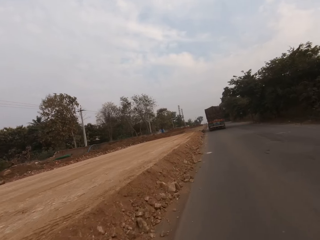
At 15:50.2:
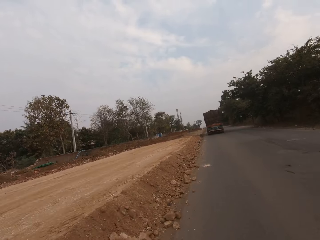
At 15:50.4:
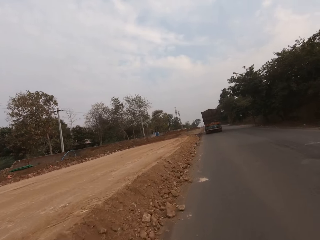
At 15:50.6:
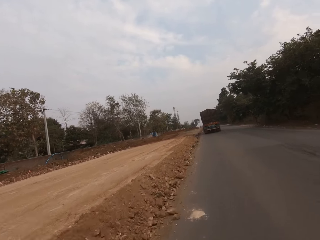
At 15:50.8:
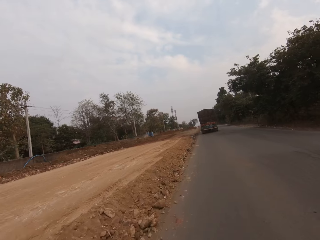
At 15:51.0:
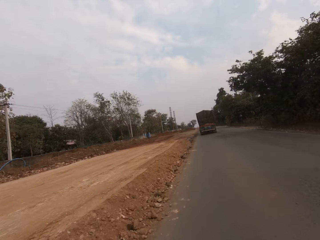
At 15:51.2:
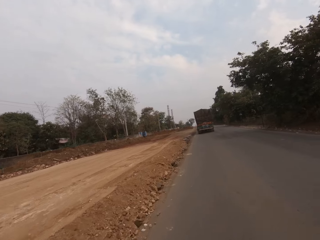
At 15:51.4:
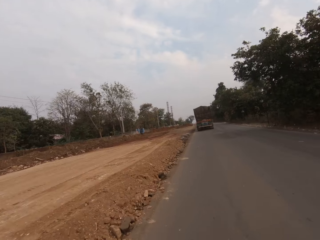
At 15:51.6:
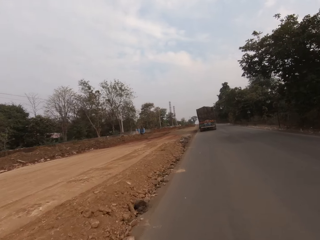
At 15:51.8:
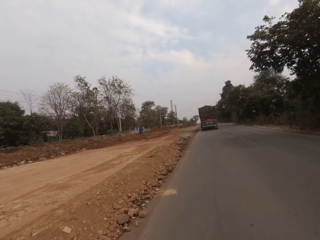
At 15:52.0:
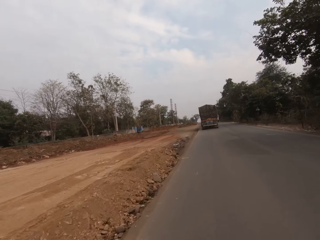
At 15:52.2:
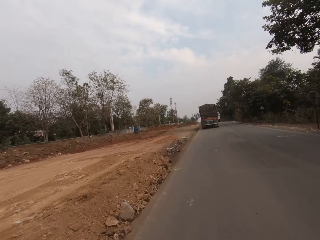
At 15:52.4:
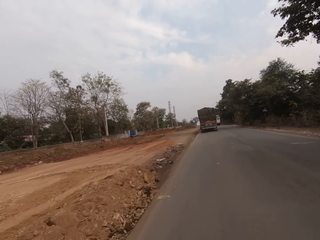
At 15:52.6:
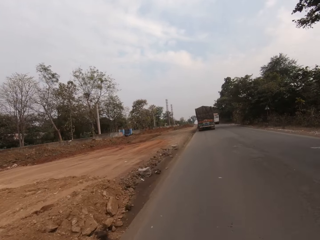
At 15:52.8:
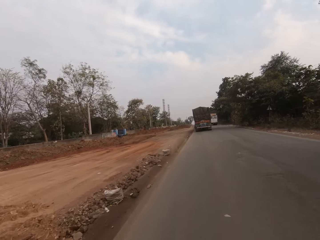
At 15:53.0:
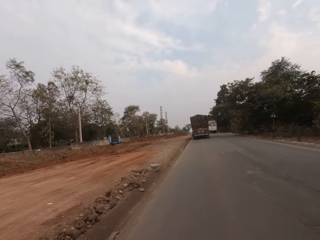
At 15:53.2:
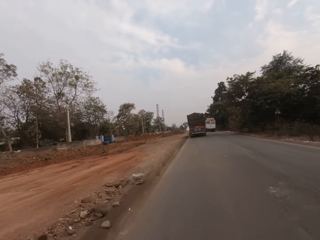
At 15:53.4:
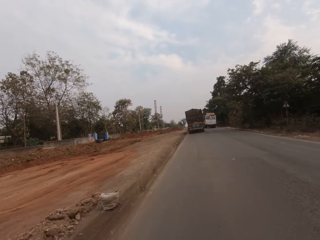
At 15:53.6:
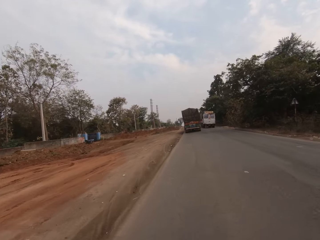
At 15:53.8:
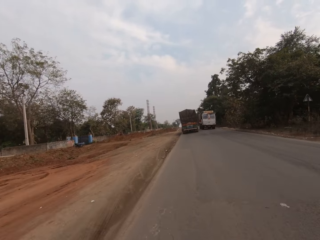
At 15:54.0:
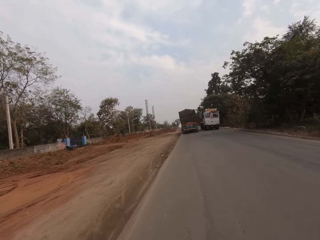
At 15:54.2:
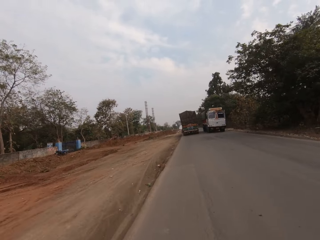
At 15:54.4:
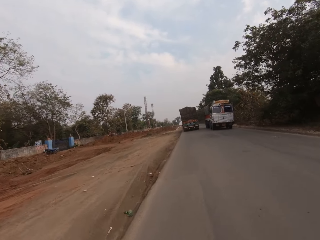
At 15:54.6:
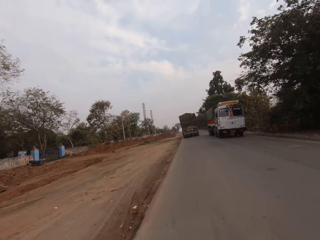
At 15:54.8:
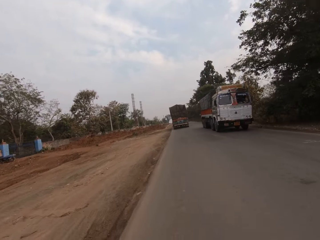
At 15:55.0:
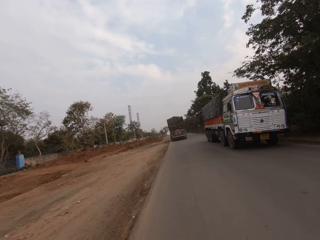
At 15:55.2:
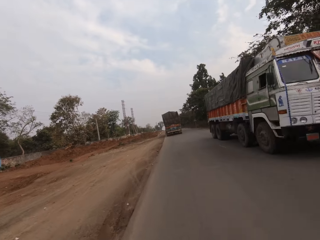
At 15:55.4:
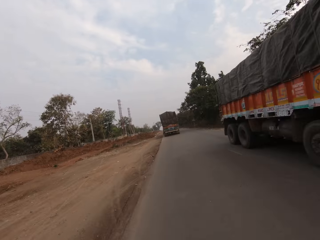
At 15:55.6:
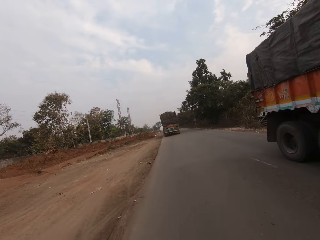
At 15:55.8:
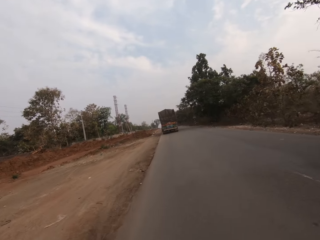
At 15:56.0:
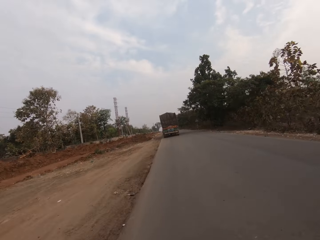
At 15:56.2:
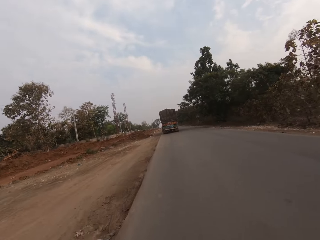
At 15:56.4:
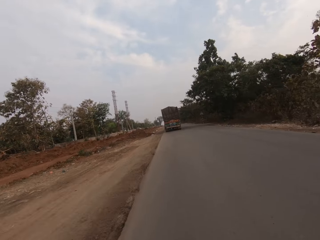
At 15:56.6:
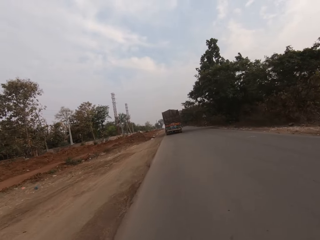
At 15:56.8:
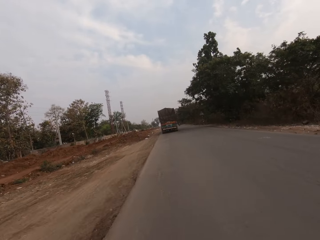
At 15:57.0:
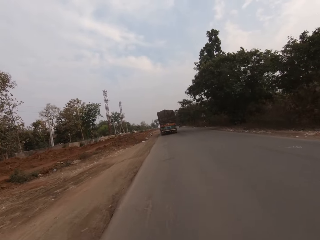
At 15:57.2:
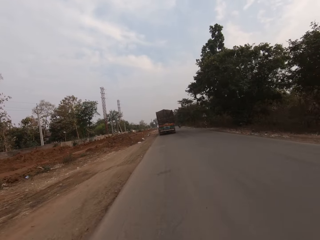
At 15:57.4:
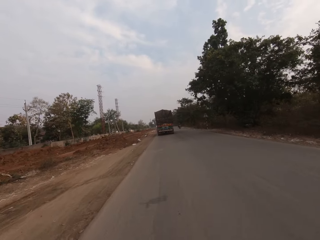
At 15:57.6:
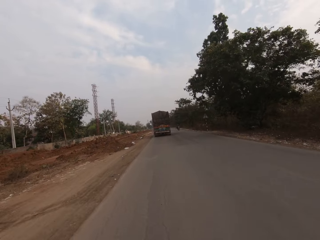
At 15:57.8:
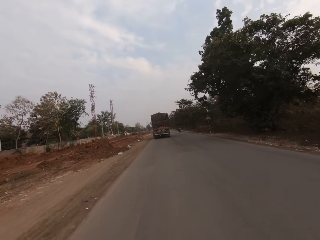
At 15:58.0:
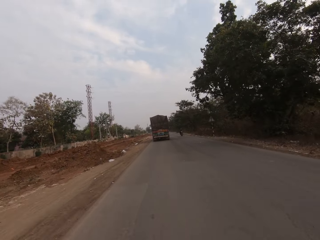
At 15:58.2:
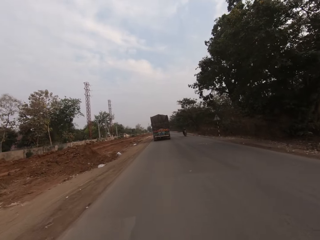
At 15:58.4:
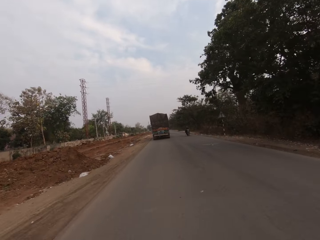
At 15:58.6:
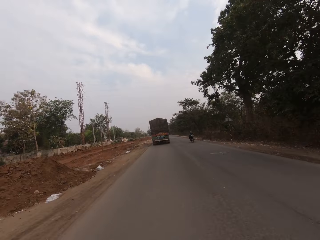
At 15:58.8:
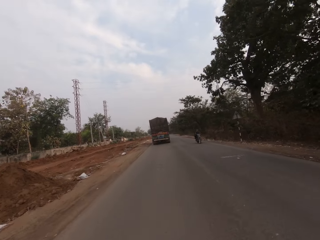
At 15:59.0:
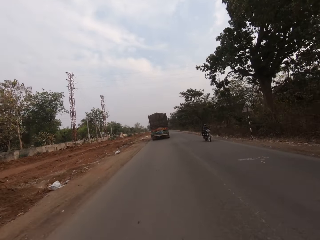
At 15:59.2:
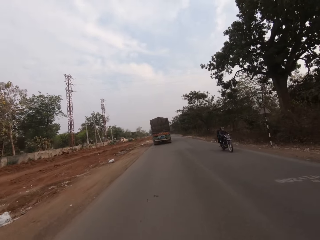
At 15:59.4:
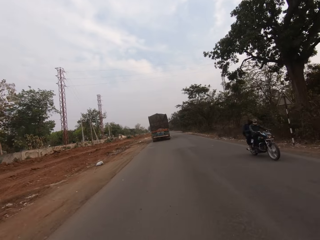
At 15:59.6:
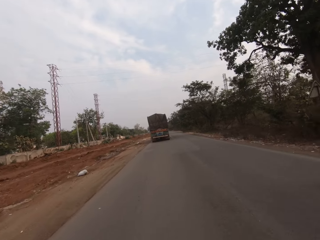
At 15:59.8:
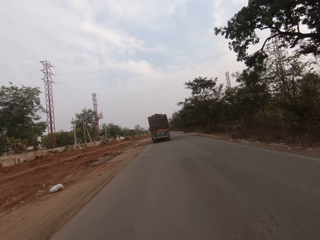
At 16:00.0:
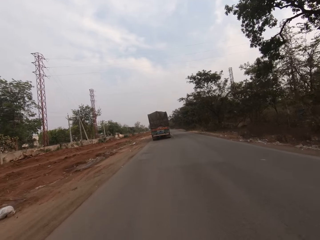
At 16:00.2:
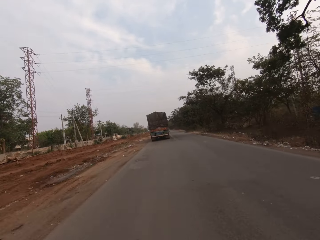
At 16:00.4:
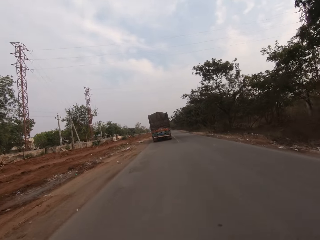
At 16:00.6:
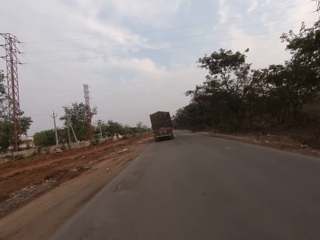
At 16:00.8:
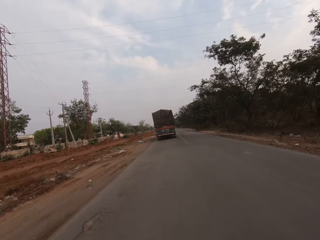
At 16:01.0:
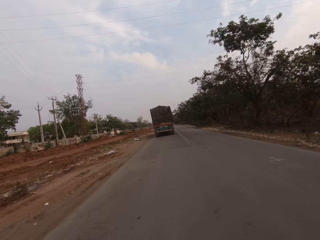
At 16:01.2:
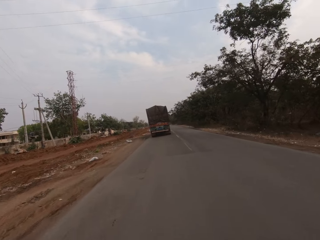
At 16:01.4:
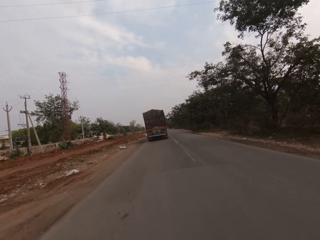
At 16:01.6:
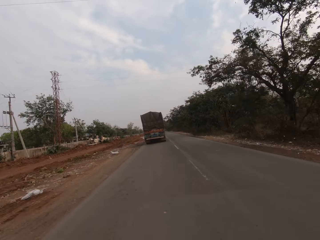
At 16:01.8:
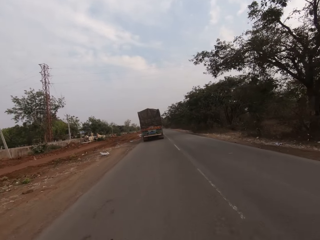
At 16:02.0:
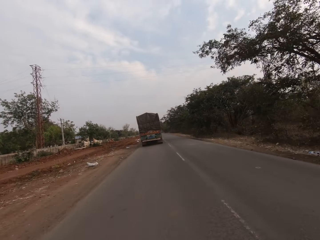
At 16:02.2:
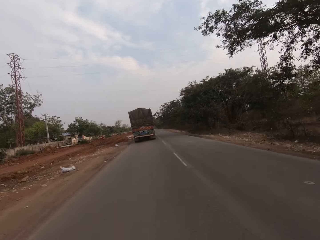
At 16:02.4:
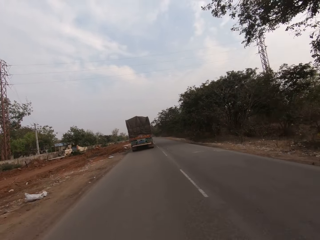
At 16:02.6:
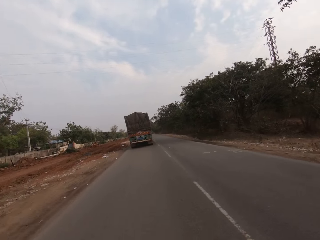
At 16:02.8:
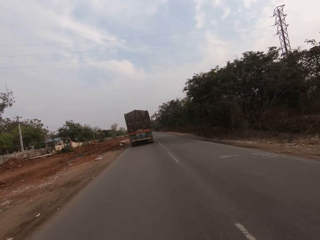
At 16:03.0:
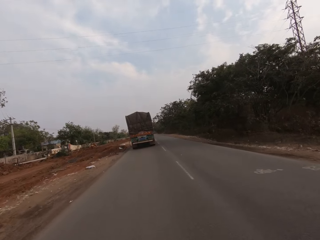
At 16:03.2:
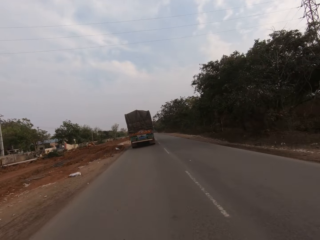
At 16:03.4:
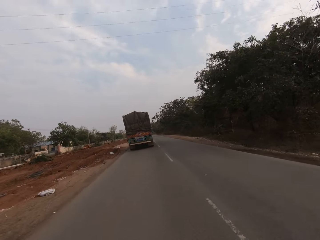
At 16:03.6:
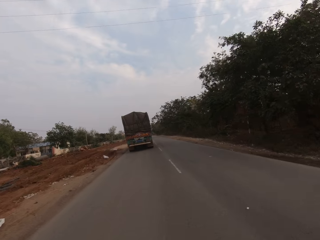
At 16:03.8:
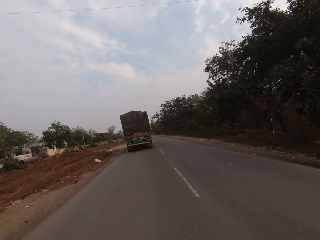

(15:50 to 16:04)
The camera wearer rides past a truck. They ride past a motorcycle.

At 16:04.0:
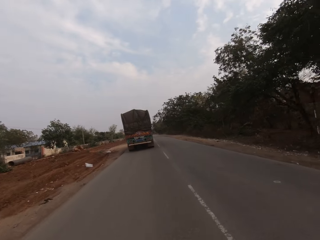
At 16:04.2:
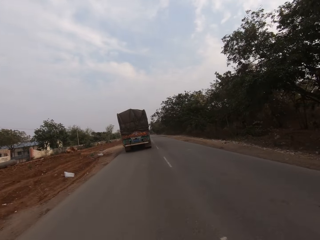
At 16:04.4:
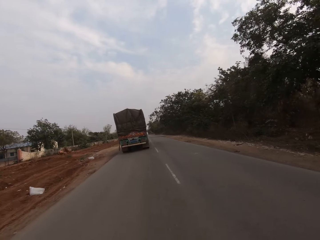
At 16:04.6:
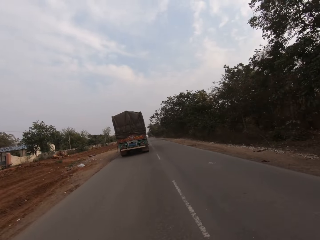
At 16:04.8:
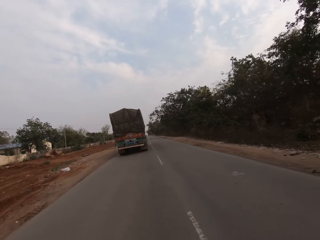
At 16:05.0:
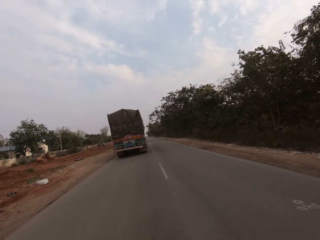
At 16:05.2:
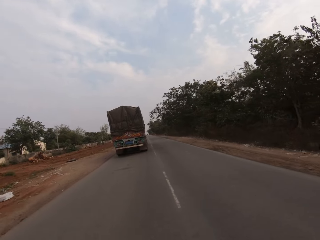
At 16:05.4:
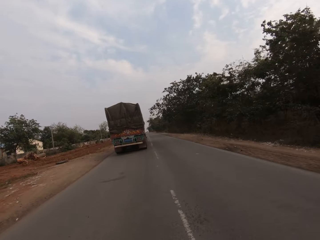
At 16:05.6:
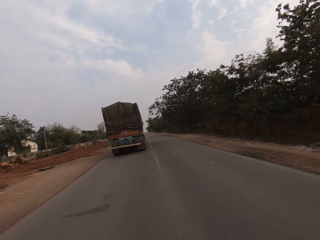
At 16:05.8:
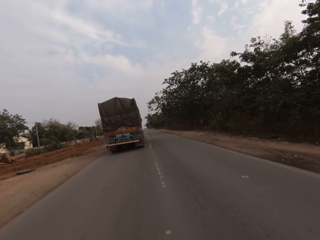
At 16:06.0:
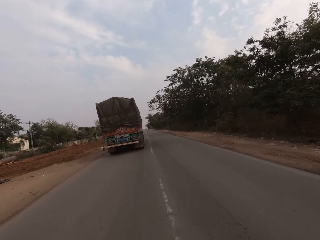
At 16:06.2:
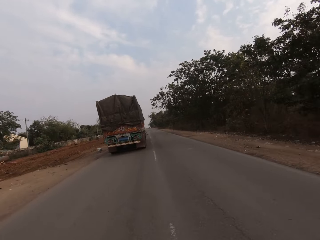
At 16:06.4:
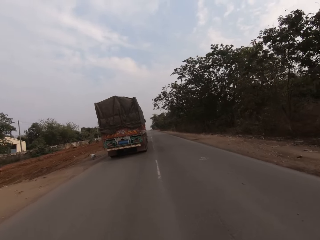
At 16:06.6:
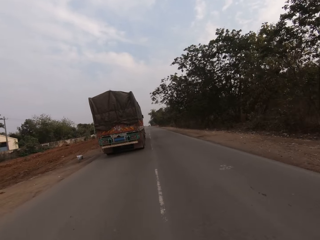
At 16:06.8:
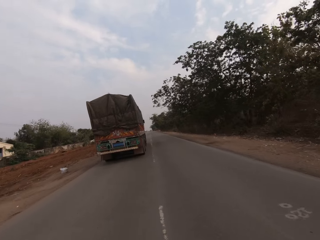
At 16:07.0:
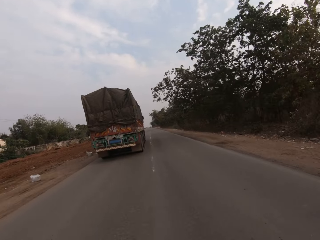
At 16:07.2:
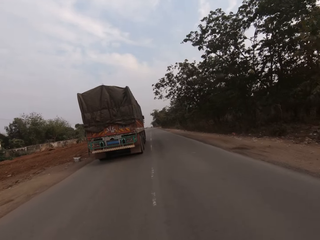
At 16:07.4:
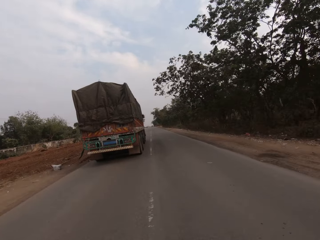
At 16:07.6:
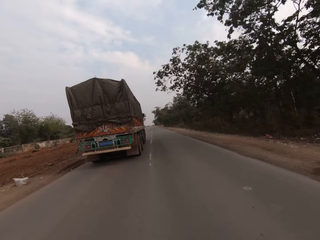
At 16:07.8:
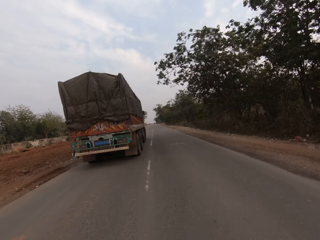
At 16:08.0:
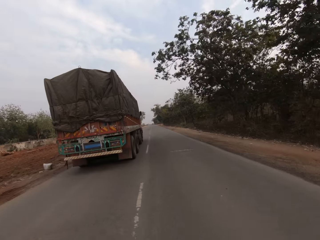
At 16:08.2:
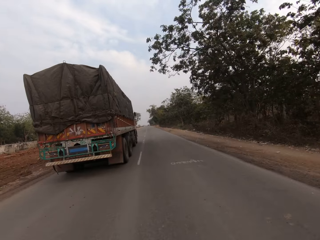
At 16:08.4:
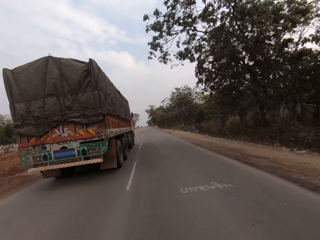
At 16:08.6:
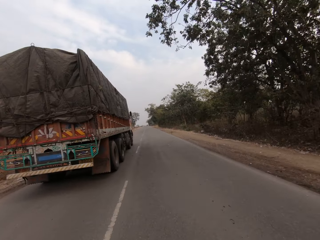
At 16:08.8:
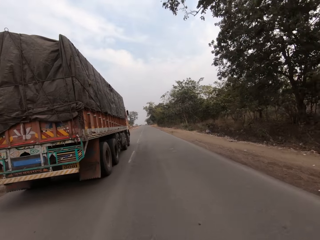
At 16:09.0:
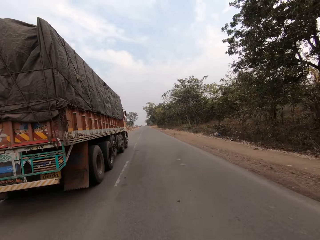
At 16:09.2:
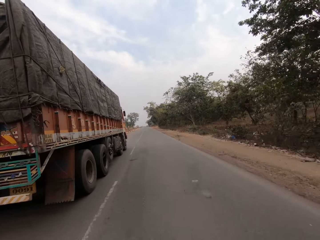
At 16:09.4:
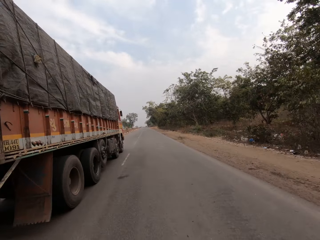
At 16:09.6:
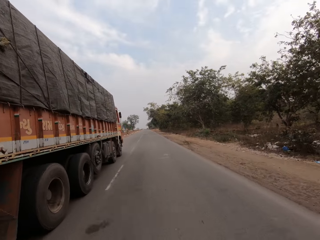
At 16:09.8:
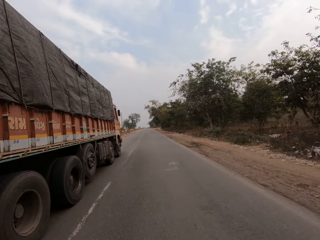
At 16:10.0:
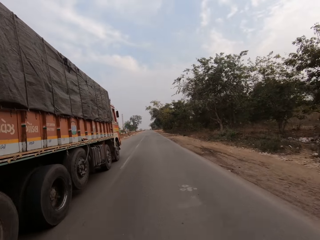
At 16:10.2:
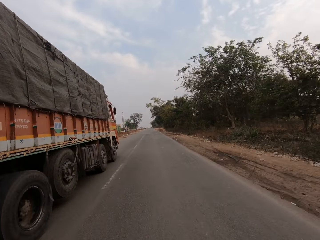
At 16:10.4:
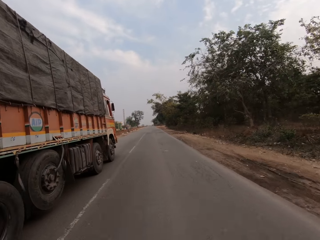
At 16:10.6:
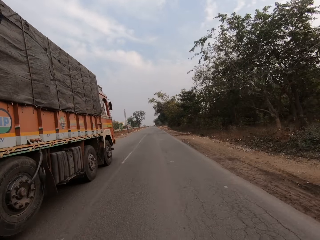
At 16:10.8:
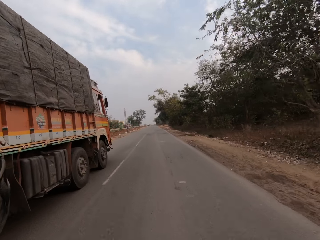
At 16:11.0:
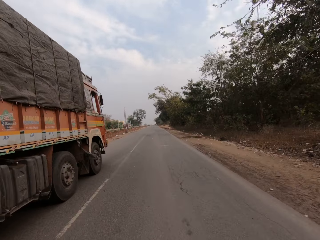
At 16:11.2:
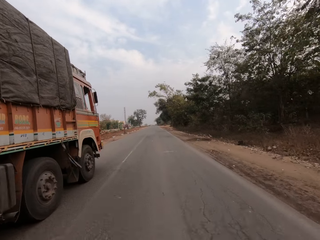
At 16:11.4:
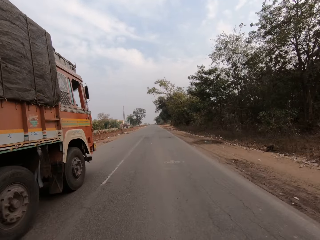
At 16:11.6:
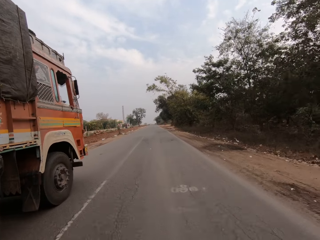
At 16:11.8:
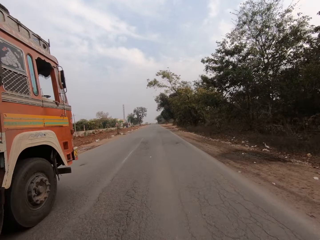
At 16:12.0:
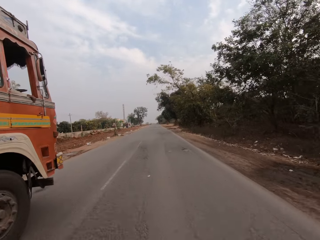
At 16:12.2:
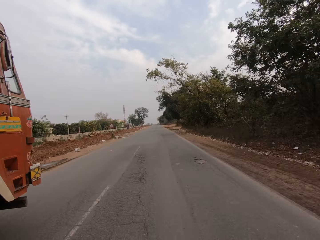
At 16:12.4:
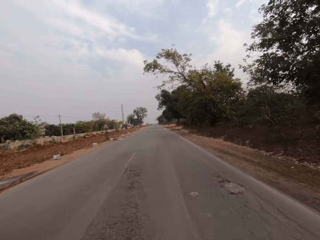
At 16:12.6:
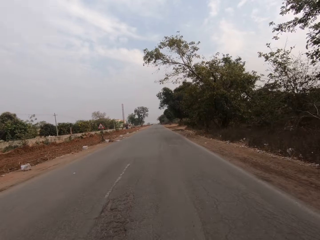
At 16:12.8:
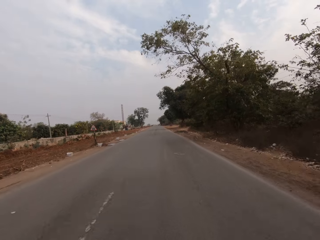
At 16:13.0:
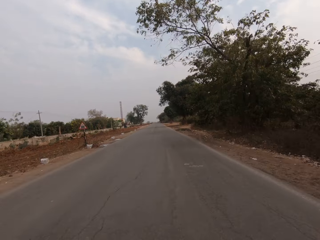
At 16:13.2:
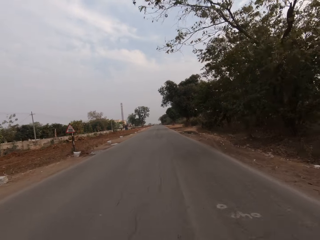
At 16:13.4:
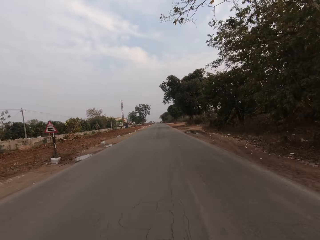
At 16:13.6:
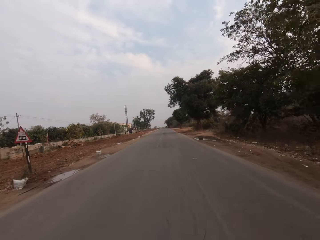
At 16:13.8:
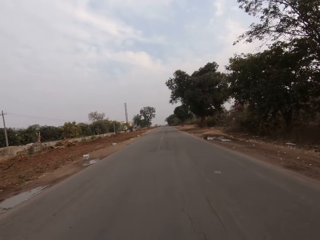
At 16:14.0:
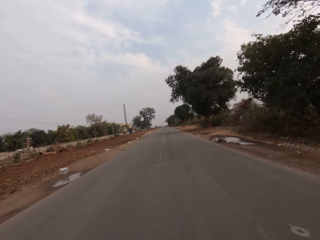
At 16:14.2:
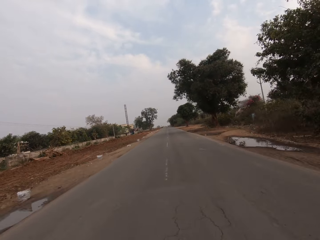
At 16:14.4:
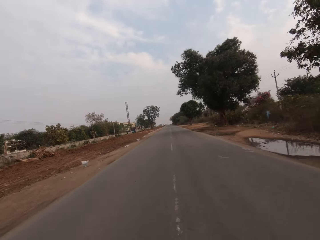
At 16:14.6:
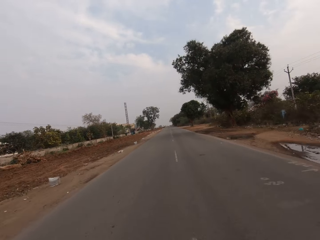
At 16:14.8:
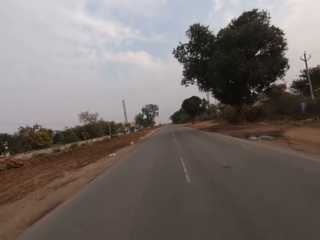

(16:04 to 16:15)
The camera wearer overtakes the trailer on the road.
